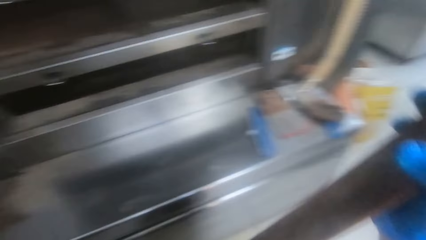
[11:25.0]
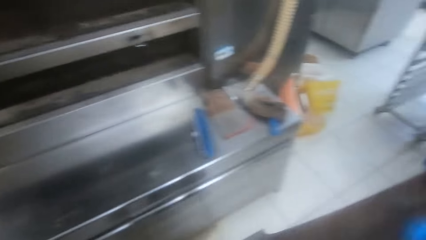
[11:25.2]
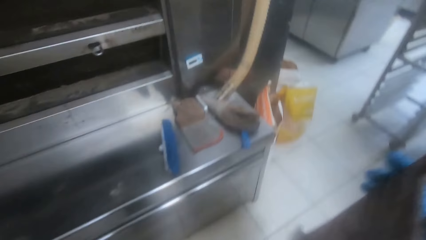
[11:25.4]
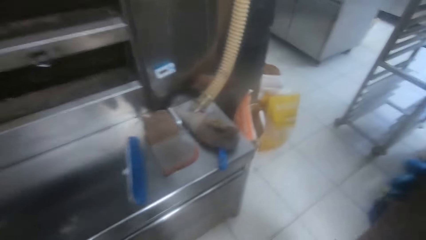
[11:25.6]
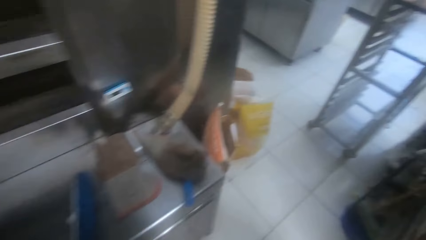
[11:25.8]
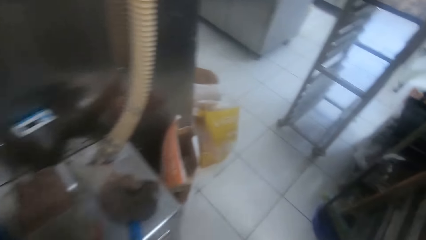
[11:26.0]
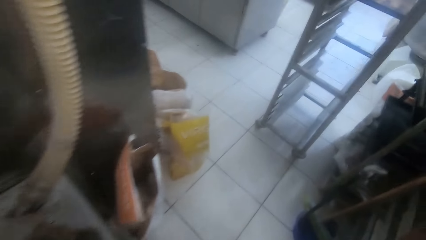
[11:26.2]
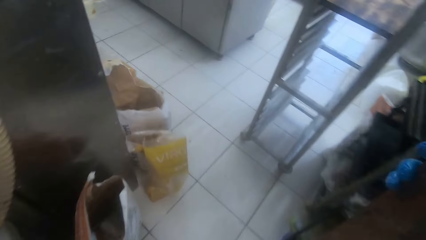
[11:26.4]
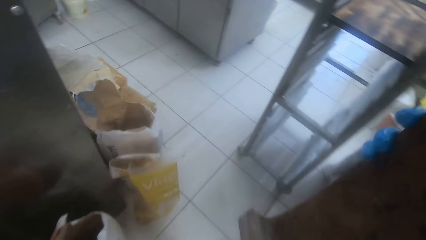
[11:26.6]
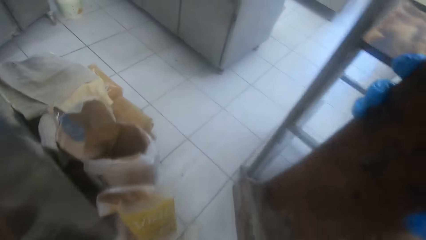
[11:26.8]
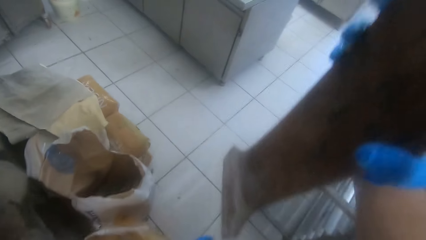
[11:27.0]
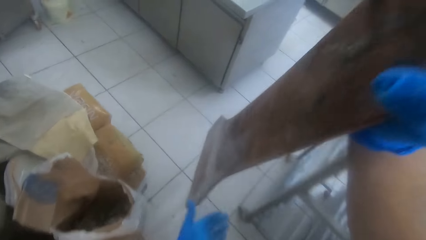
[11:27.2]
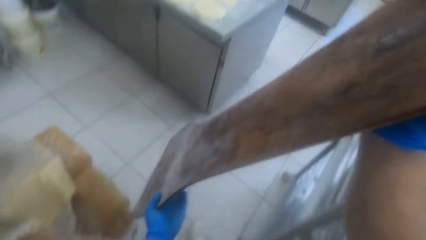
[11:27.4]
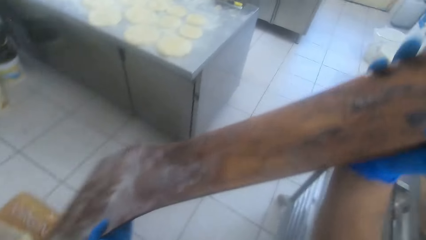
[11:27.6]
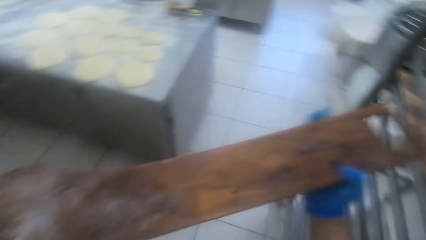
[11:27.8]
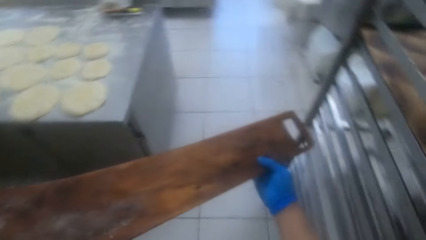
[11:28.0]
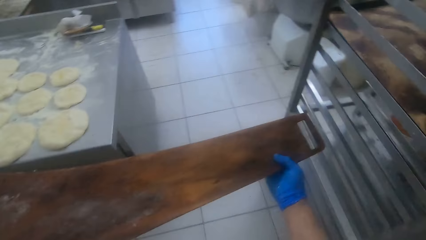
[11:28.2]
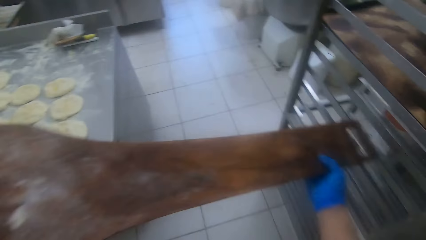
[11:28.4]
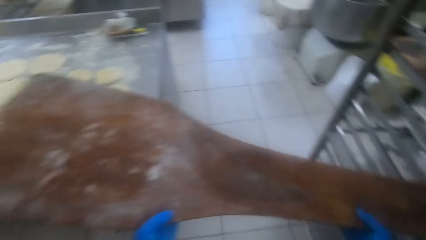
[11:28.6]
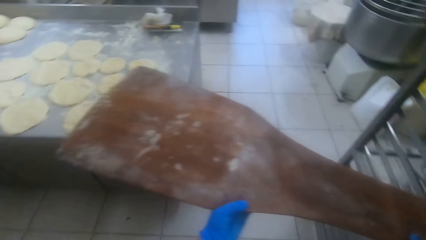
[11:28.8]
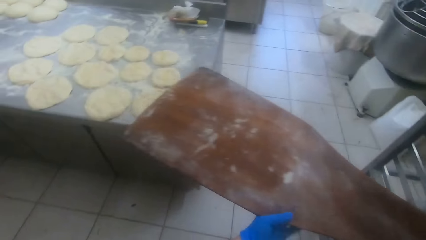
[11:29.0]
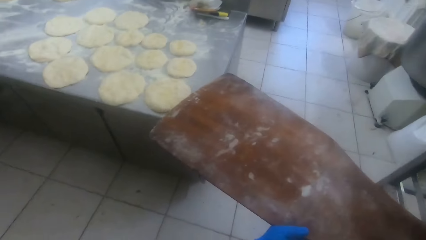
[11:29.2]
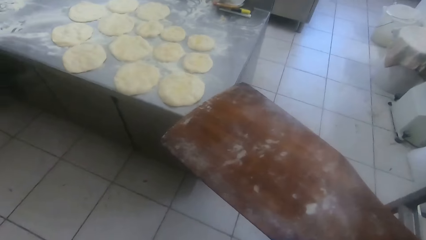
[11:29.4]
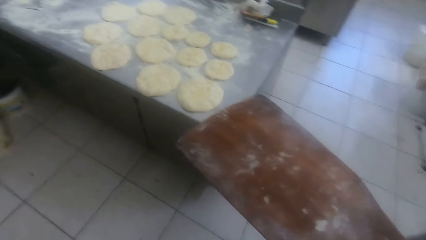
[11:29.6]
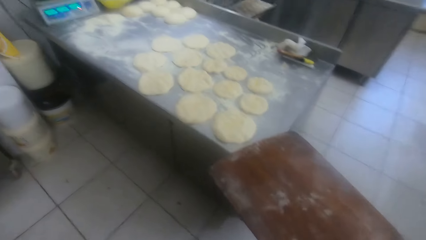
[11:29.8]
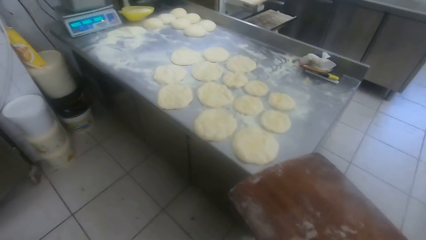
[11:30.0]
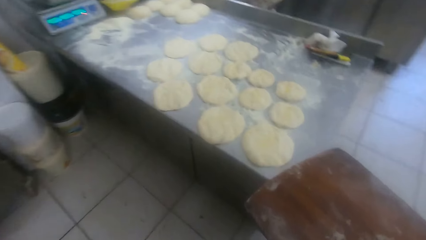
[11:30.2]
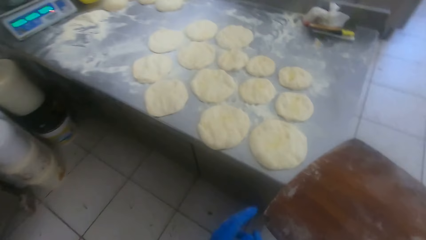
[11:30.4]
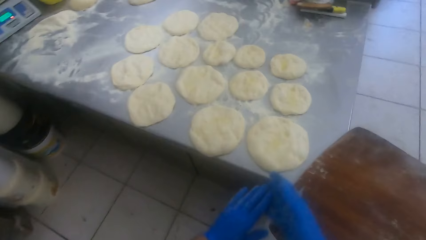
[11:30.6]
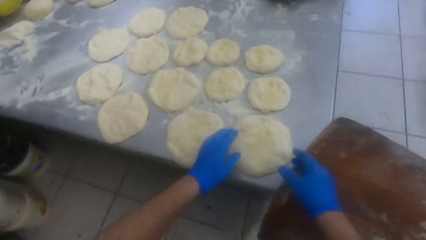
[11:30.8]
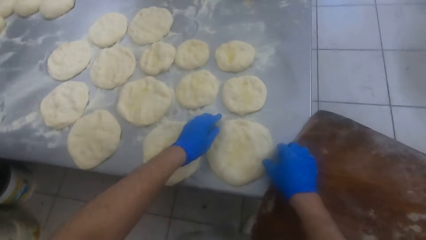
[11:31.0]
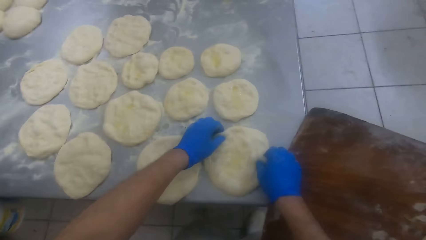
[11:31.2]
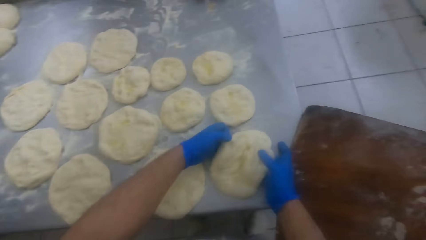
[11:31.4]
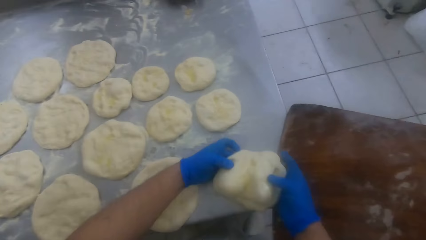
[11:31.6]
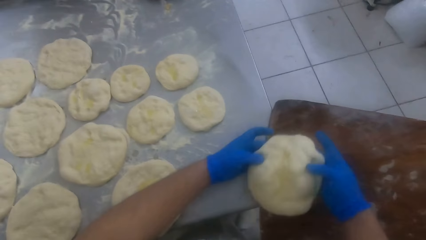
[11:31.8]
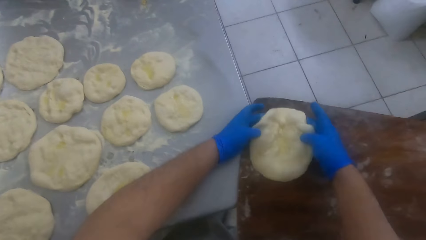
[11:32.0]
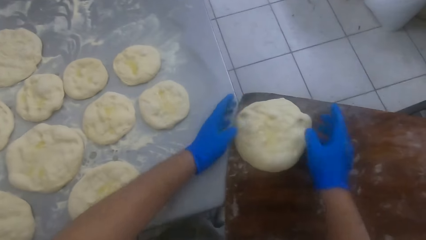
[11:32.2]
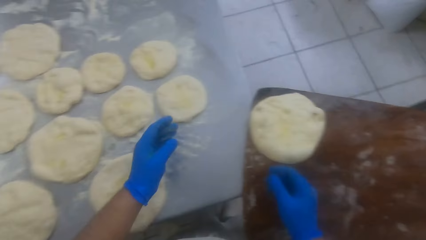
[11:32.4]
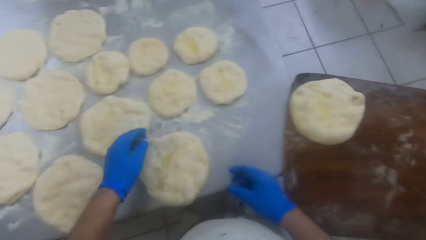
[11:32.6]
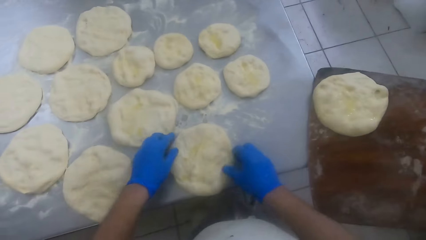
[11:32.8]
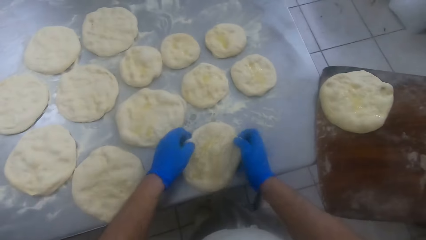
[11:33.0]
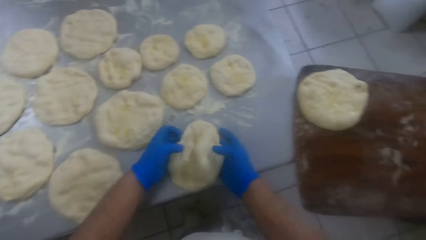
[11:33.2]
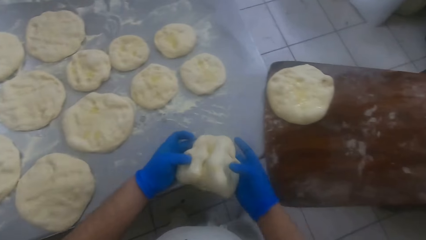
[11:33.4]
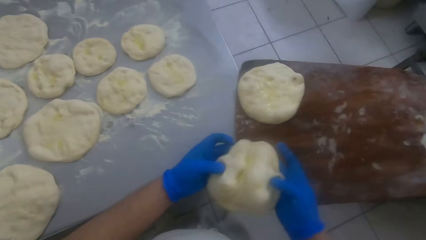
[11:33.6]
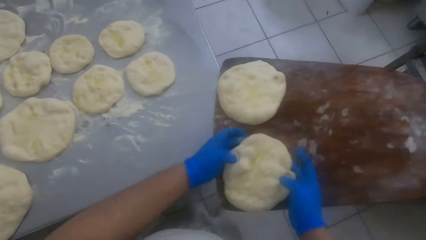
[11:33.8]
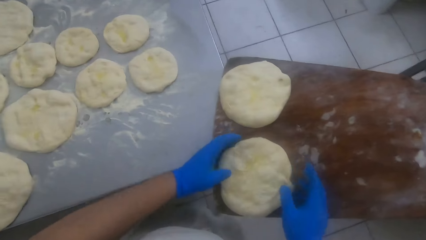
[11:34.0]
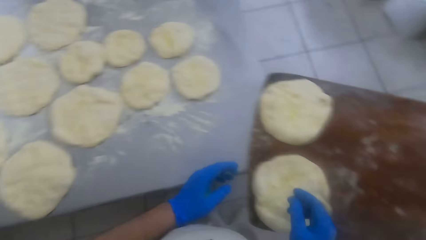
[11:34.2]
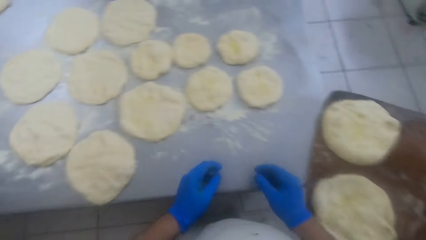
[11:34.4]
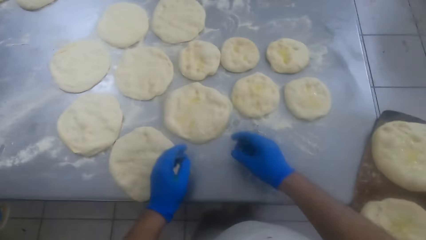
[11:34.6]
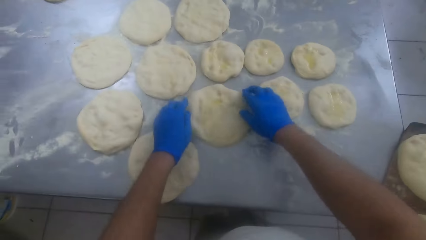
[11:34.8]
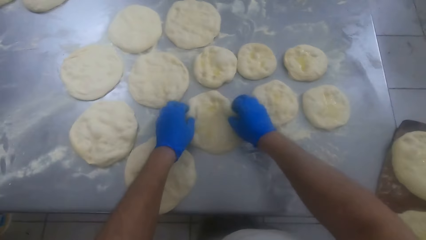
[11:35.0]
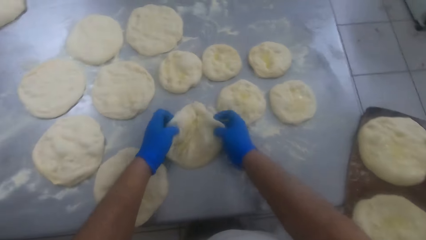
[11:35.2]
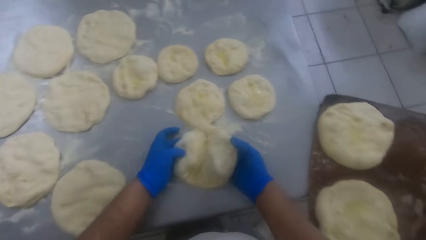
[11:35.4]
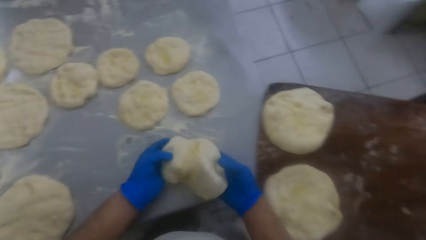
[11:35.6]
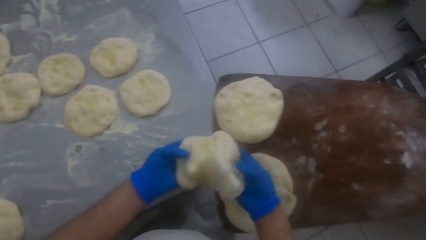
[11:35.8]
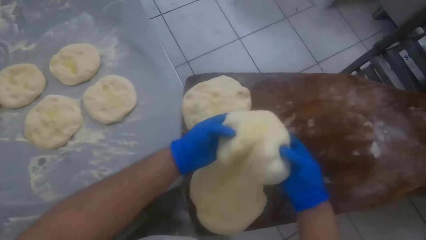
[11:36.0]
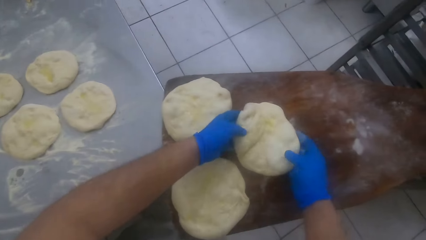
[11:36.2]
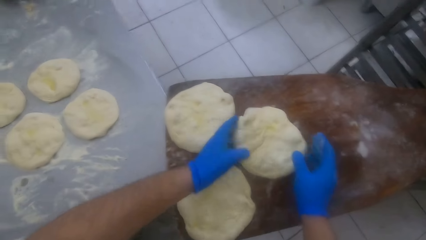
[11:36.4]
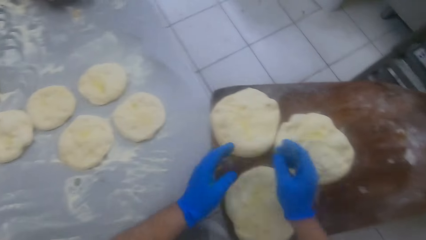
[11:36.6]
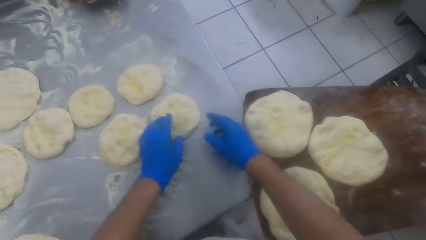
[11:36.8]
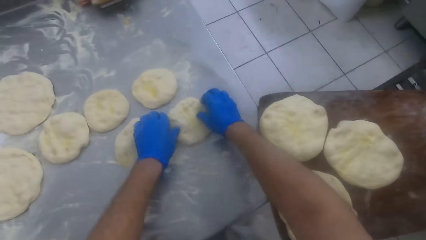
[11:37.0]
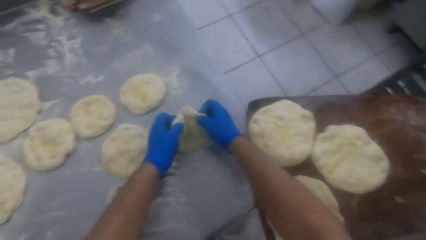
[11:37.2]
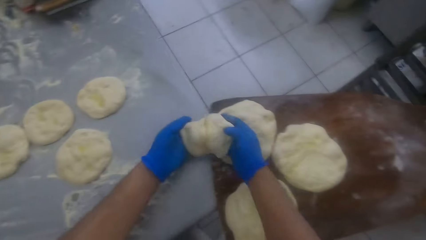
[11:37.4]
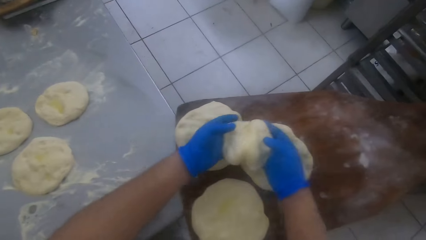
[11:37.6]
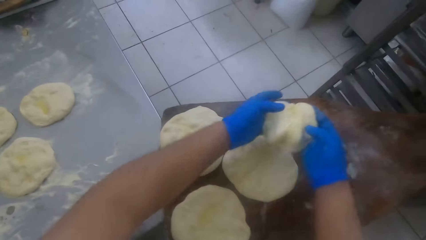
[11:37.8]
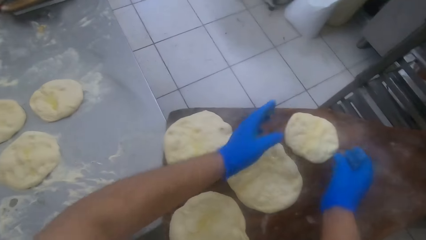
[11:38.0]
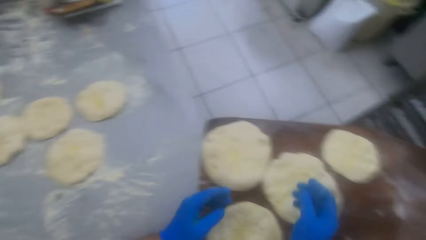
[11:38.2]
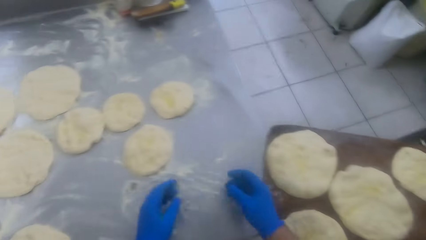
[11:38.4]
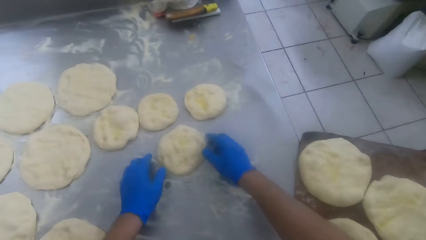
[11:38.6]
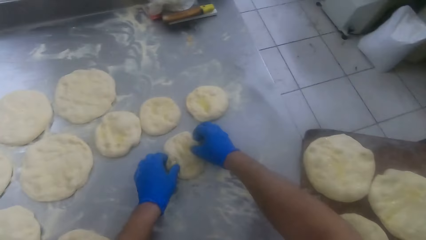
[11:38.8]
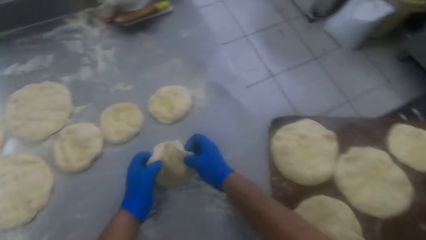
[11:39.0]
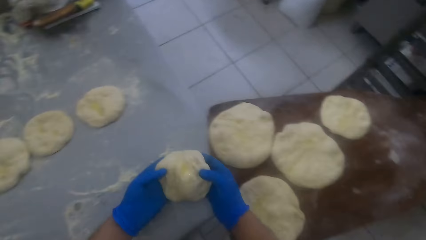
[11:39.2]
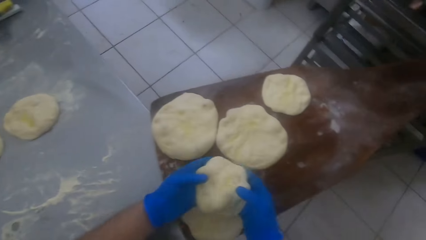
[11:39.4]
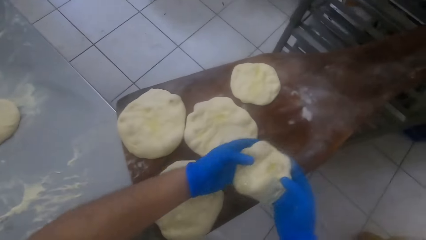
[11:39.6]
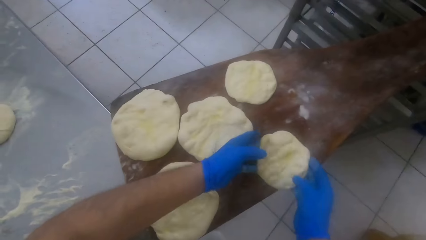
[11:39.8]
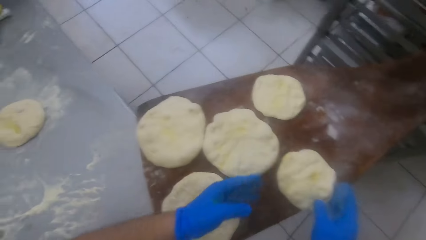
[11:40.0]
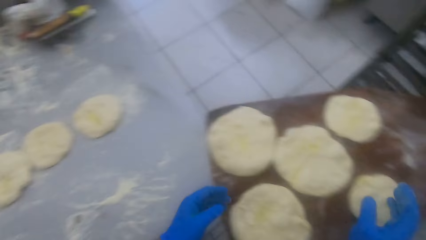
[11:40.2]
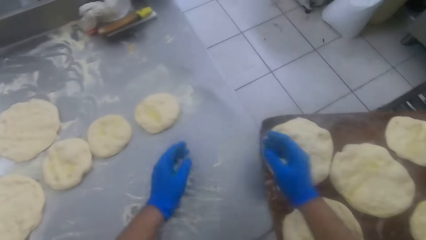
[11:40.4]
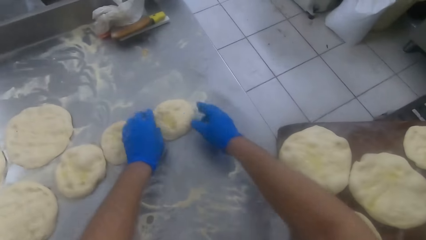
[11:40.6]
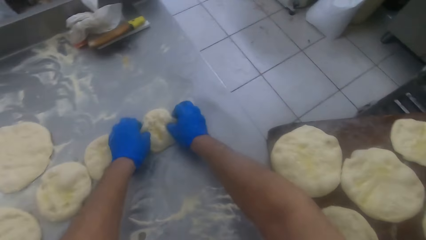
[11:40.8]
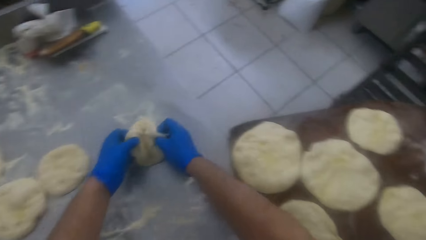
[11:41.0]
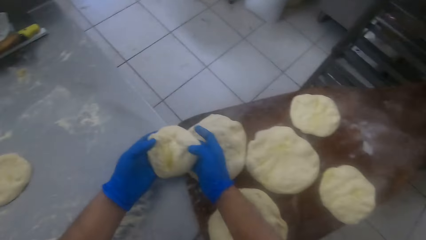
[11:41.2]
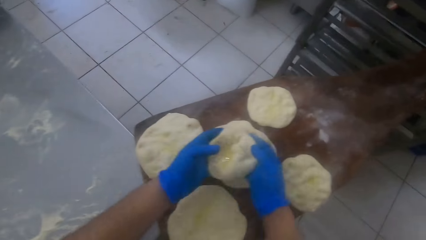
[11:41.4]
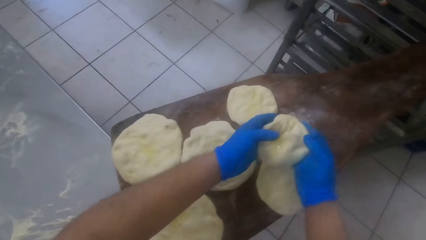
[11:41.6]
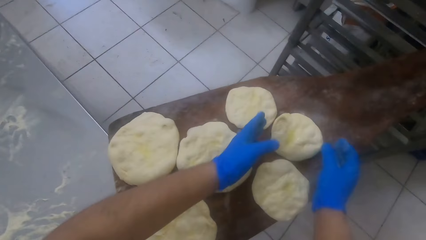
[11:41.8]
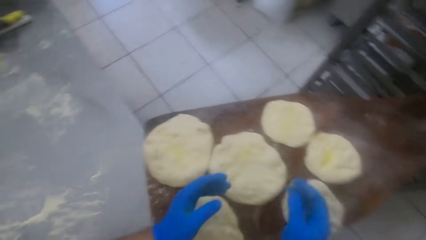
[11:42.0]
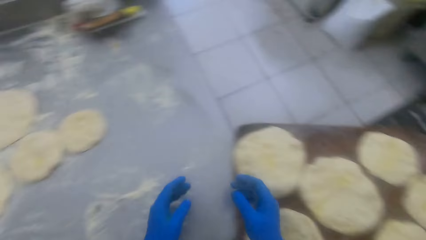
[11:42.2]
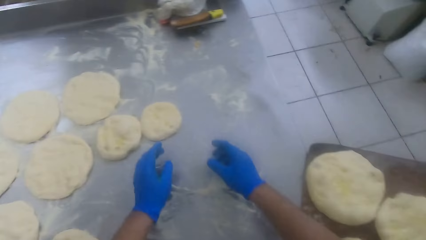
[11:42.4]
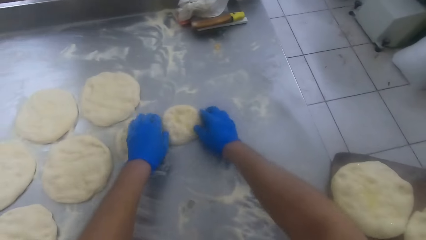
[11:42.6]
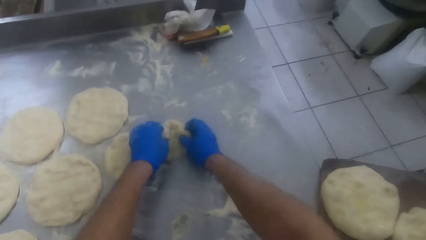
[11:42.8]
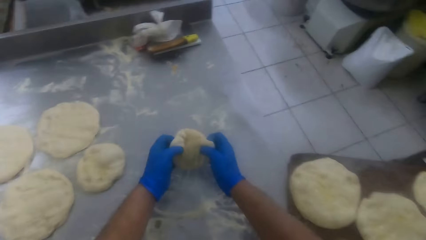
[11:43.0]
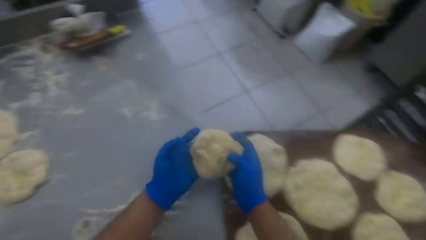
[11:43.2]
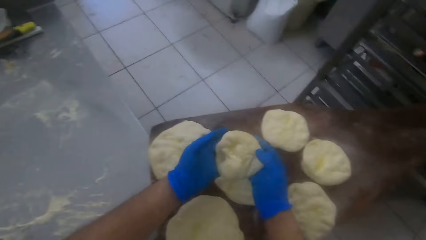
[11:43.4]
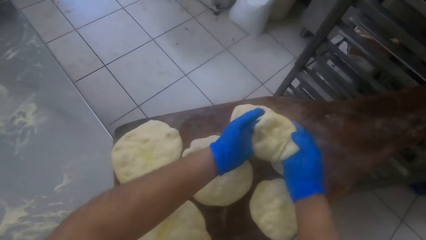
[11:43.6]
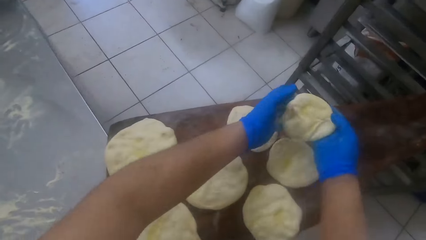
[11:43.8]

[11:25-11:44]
The camera wearer walks to the kneading table. He holds the peel board with both hands. He puts the peel board in between the kneading table and the shelf. He looks around. He picks up a dough on the kneading table with both hands. He puts the dough on the peel board. He picks up a dough on the kneading table with both hands. He puts the dough on the peel board. He moves his hands from the dough and moves. He picks up a dough on the kneading table with both hands. He puts the dough on the peel board. He picks up a dough on the kneading table with both hands. He puts the dough on the peel board. He picks up a dough on the kneading table. He moves the dough on the peel board. He puts the dough on the peel board. He picks up a dough on the kneading table with both hands. He puts the dough on the peel board. He picks up a dough on the kneading table with both hands.
